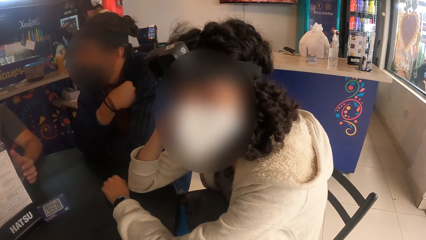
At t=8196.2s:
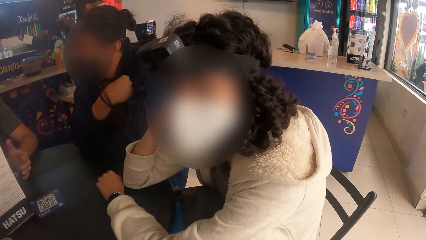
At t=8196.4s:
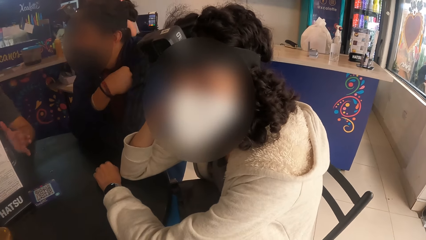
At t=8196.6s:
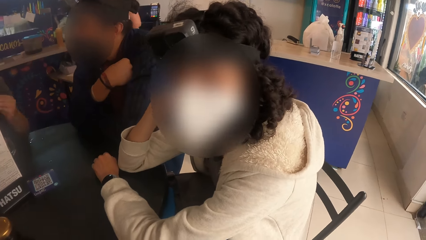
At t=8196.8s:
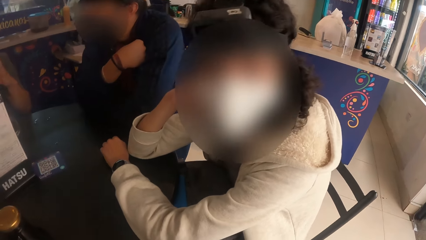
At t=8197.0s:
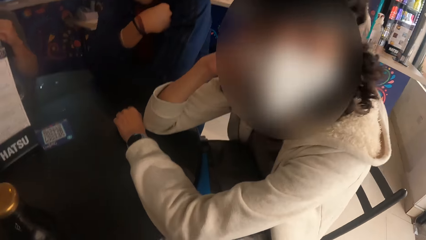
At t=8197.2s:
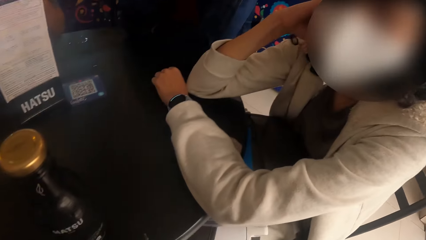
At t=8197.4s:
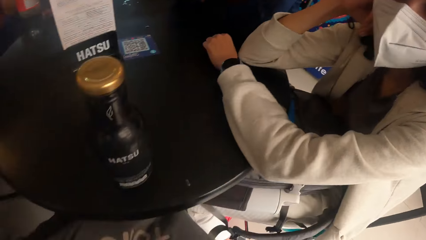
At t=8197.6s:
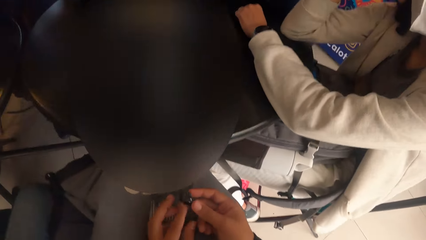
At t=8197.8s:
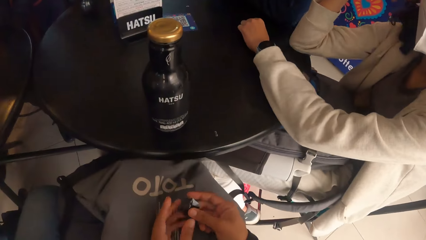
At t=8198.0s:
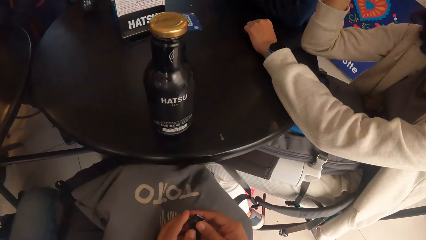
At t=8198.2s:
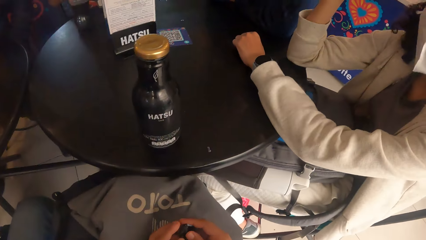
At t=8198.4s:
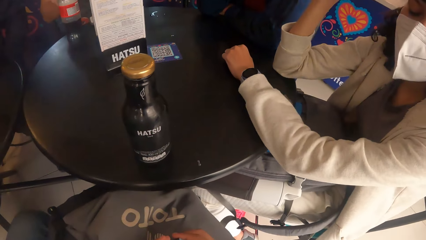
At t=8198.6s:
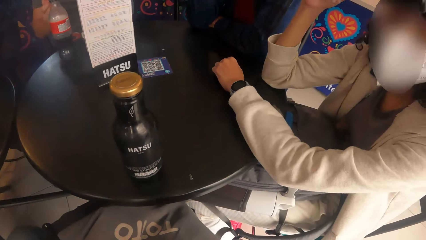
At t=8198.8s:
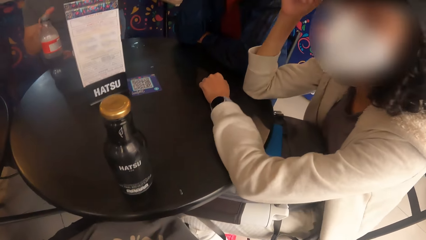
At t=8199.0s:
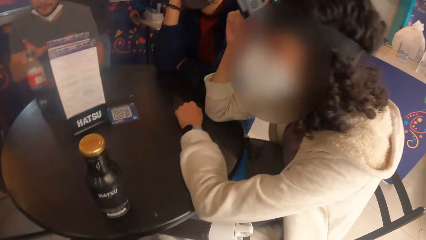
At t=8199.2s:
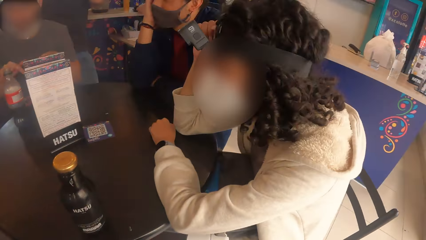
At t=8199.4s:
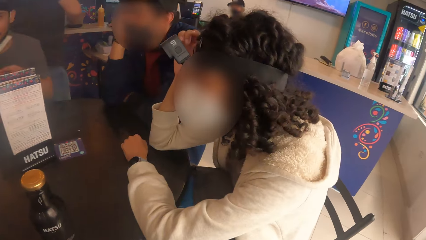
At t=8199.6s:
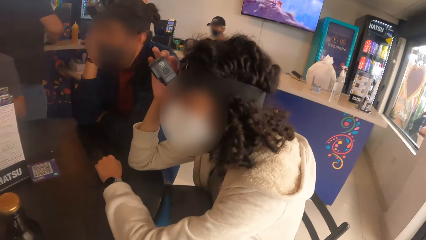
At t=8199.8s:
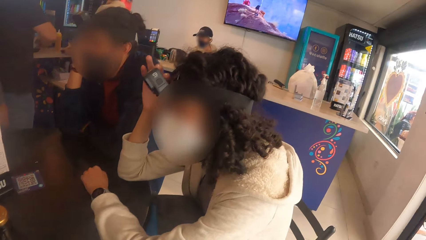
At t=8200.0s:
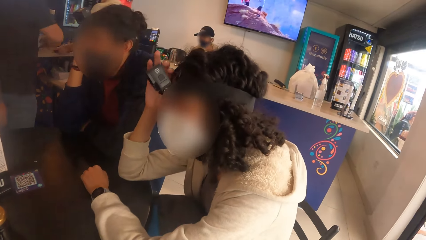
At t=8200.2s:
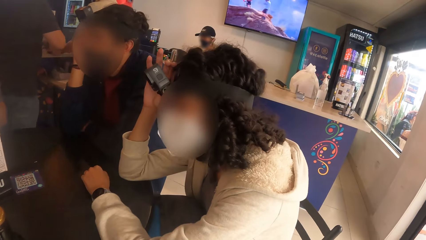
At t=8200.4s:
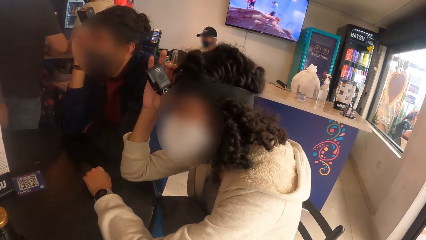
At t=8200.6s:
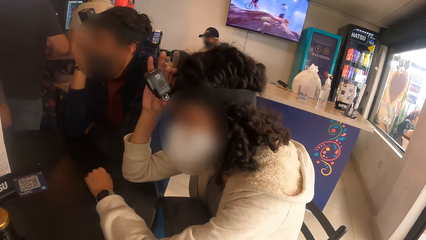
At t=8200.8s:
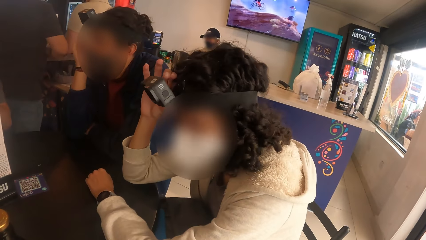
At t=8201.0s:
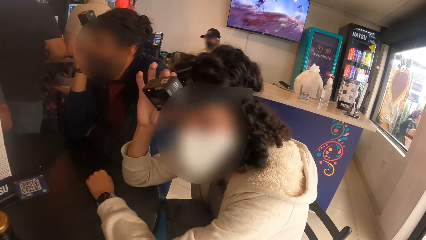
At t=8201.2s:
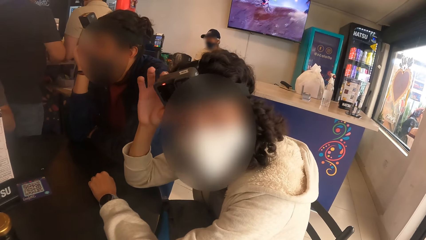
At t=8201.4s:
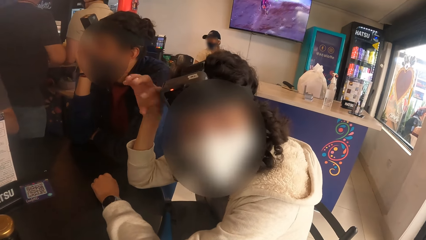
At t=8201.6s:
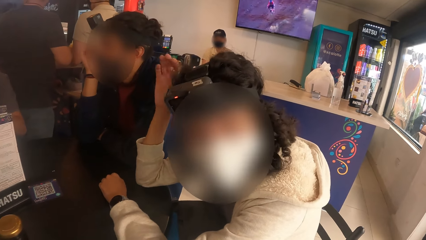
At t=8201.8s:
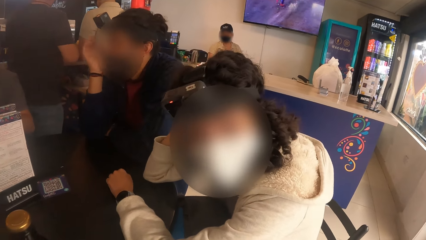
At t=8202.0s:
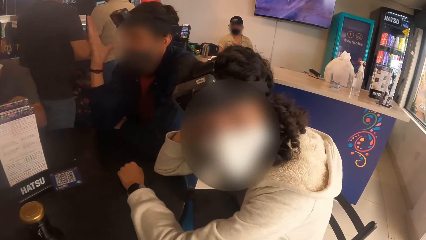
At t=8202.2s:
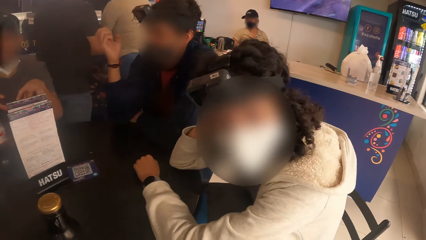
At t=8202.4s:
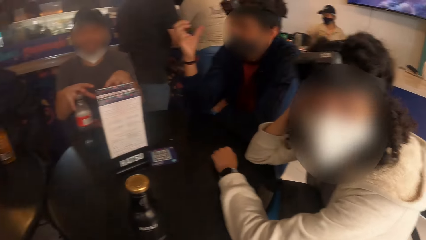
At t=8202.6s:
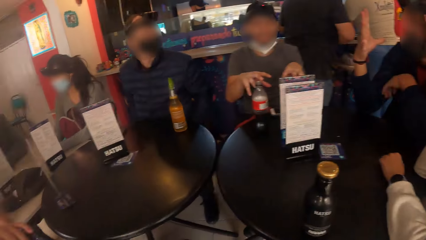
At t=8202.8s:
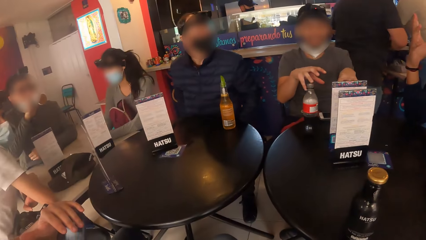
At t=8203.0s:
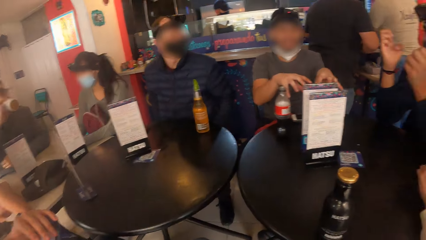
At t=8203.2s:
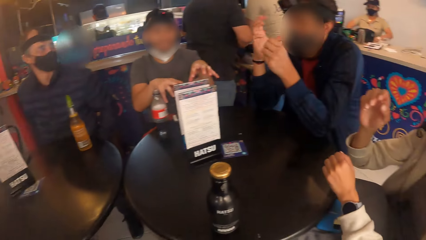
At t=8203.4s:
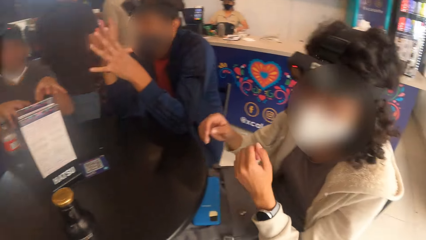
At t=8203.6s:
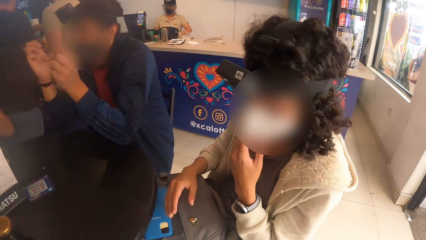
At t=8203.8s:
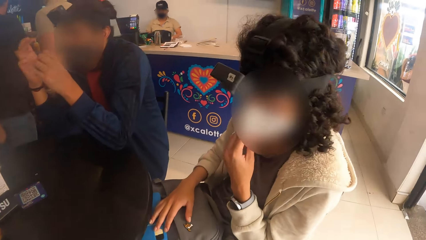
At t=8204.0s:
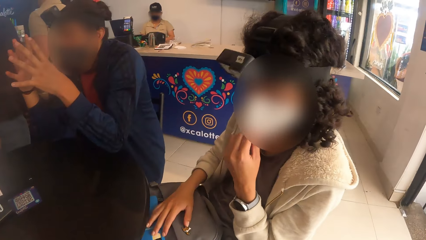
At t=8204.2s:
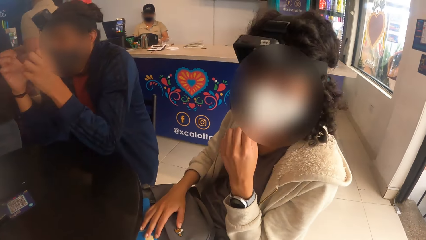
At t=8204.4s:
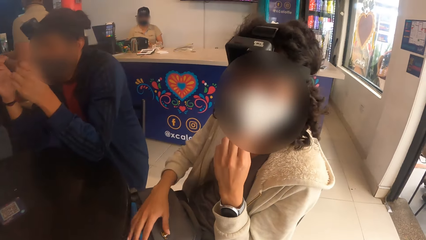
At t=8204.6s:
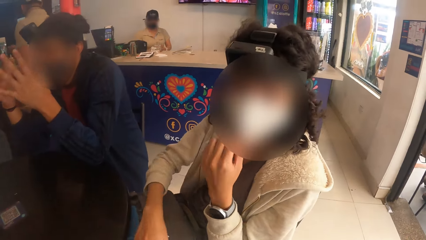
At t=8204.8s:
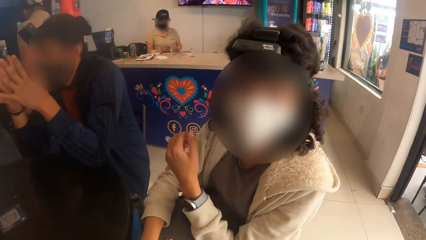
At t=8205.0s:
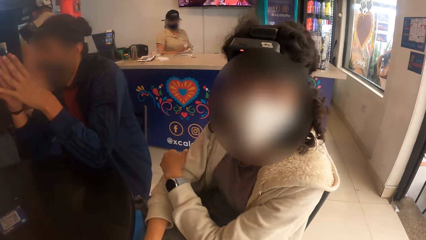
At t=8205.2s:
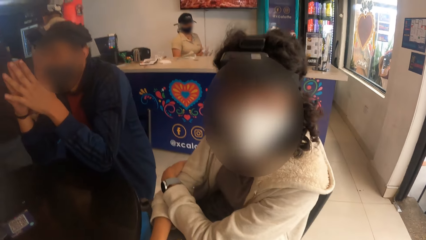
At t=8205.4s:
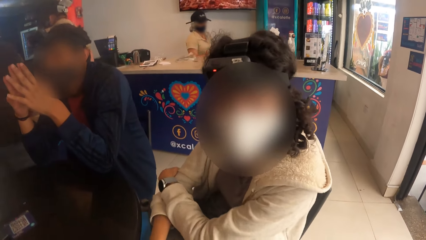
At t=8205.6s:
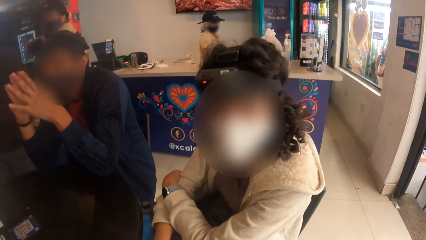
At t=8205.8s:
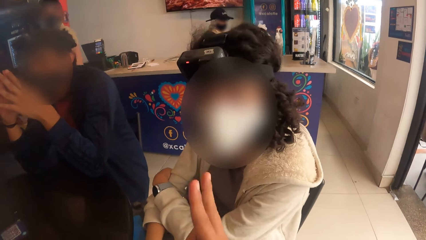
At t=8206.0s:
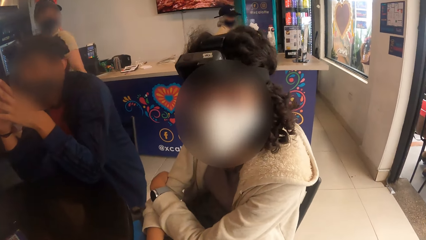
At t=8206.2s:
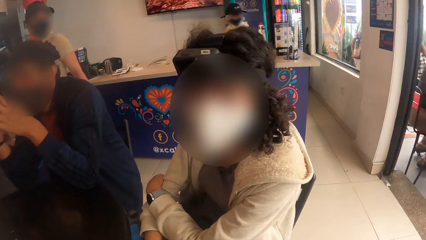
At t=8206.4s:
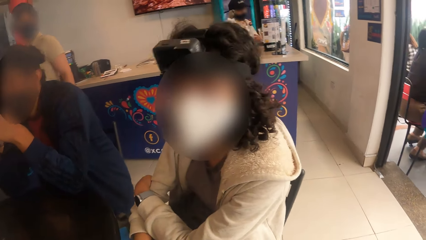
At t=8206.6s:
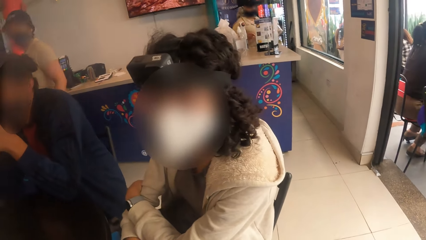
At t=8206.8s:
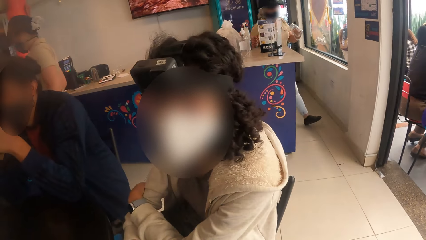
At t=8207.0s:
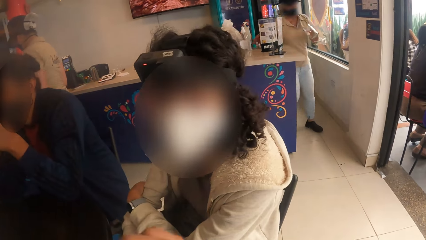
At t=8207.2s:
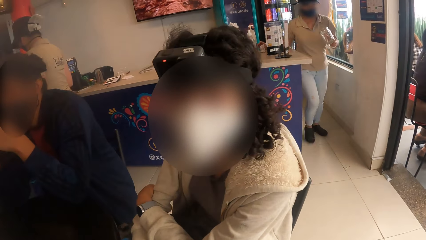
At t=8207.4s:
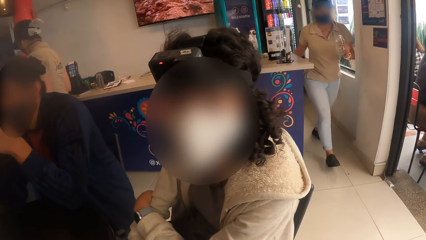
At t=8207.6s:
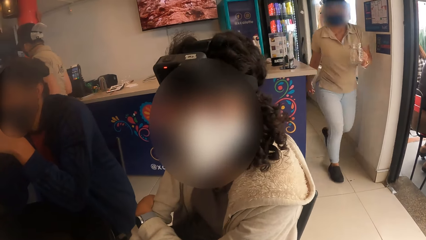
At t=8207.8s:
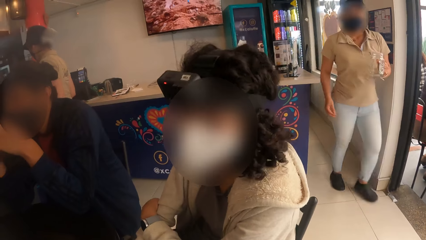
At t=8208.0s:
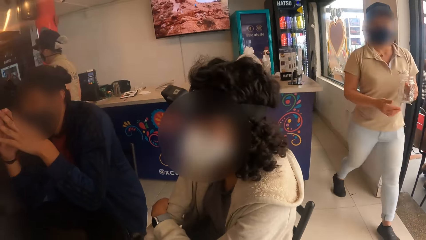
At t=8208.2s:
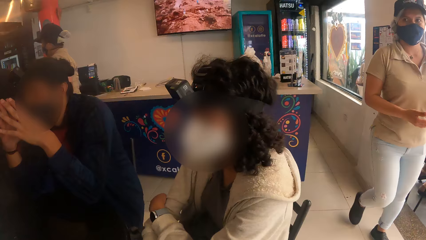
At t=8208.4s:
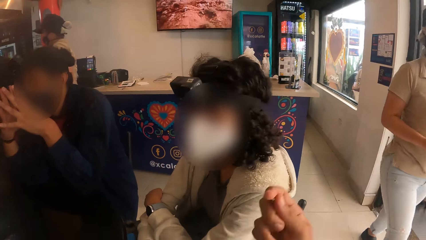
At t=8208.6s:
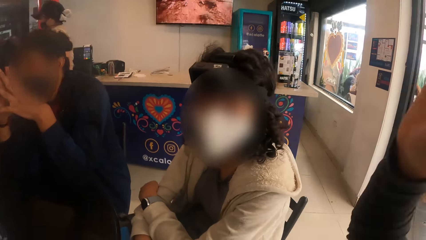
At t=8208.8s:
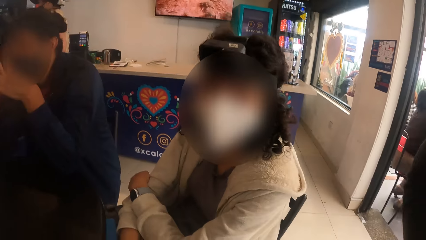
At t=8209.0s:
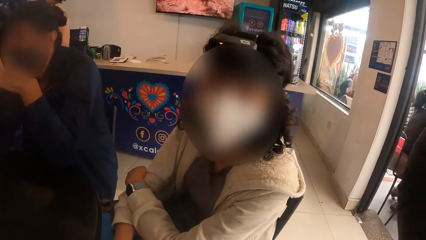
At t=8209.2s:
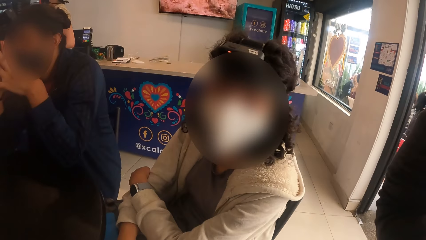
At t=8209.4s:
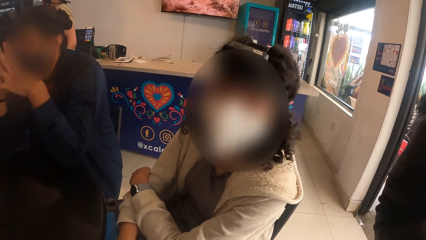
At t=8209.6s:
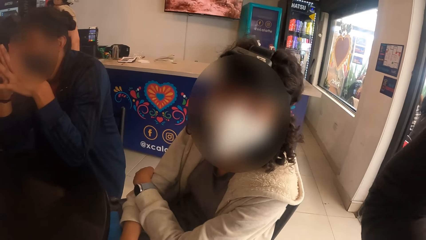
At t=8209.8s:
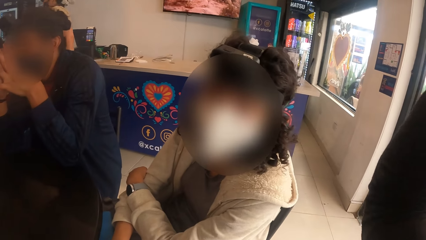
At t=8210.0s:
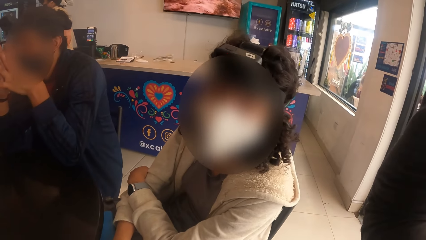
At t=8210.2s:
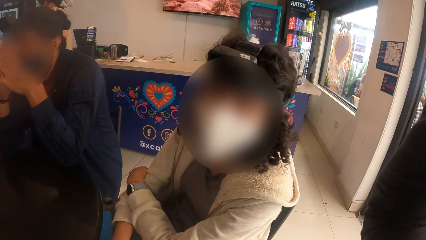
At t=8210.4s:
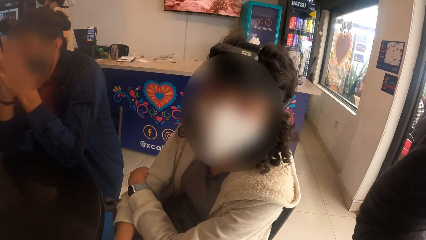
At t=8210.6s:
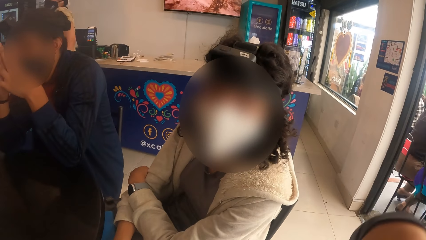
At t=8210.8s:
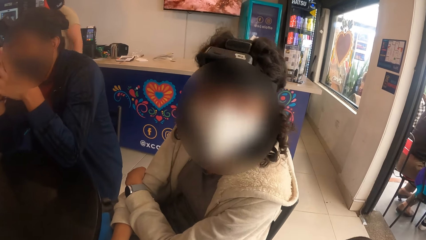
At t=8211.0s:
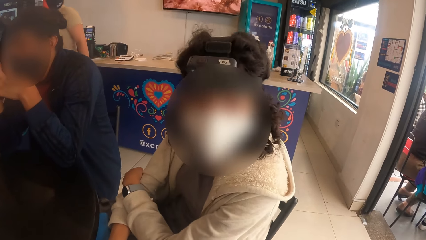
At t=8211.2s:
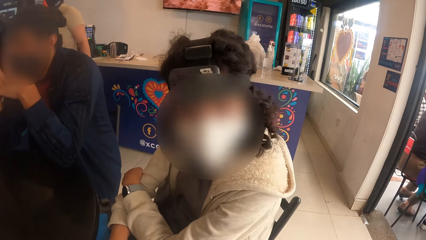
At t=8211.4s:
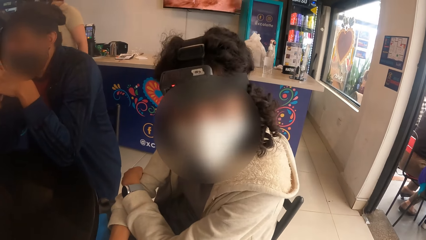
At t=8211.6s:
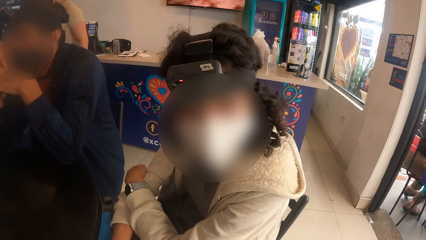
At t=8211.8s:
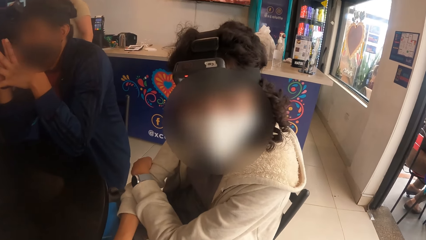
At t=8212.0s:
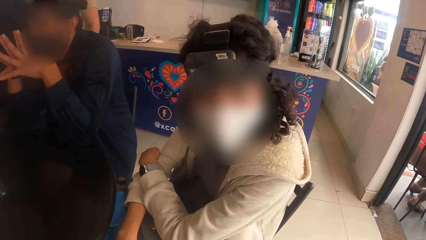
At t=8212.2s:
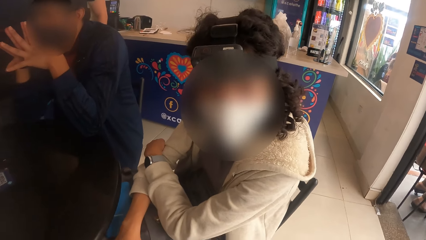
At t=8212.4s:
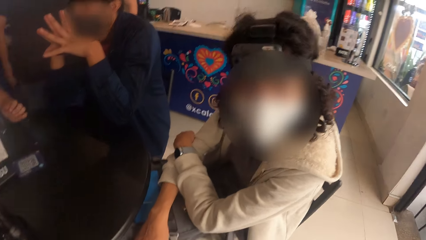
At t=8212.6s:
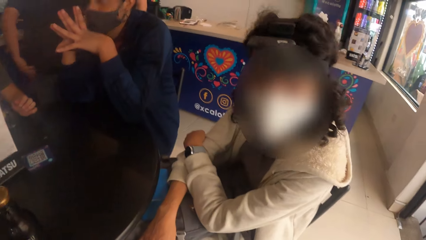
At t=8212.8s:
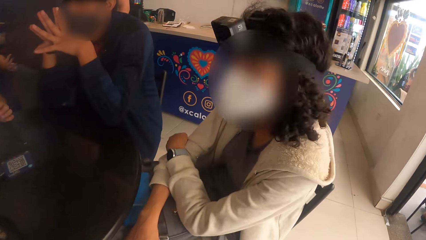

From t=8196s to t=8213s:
The camera wearer looks down. A woman touches a camera on her head with her right hand. The woman adjusts the camera with her right hand. The woman removes her right hand from the camera. A man gestures with his right hand. The woman touches her hair with her right hand. Another man gestures with his hands. The first man gestures with his hands. The camera wearer looks sideways. He looks at the woman. The woman touches her chin with her left hand. The woman removes her left hand from the chin. The camera wearer touches a camera on his head with his right hand.
